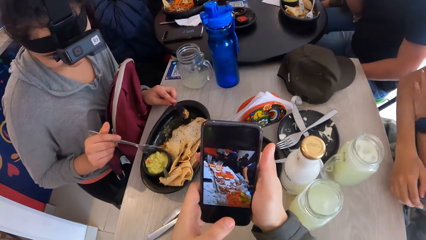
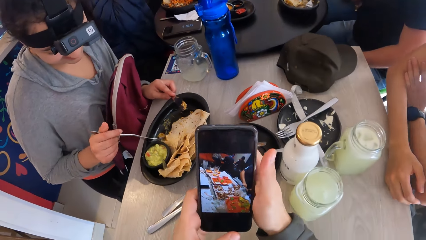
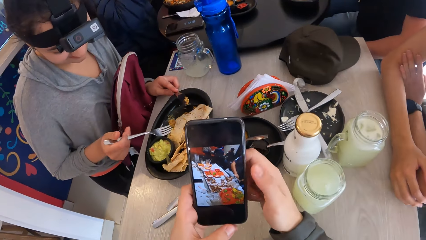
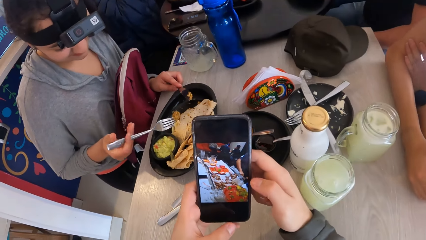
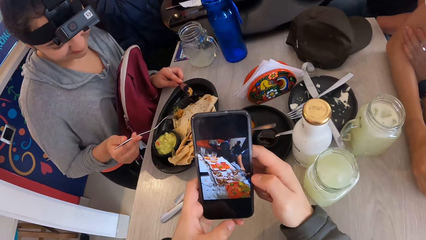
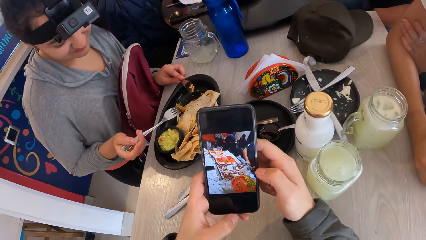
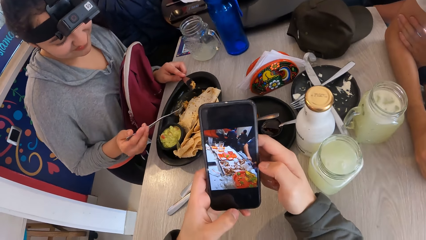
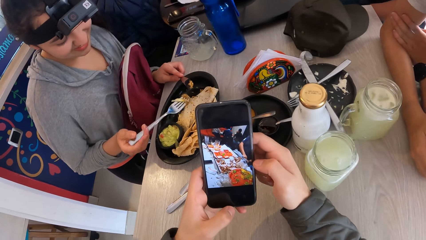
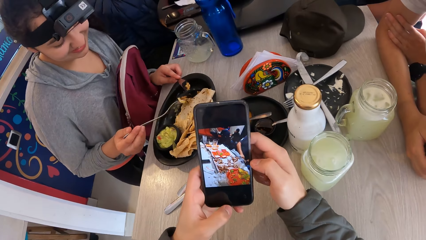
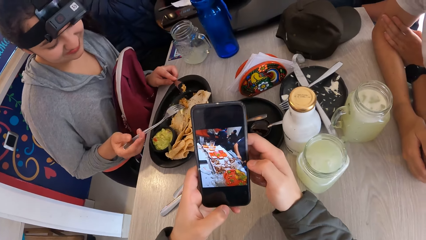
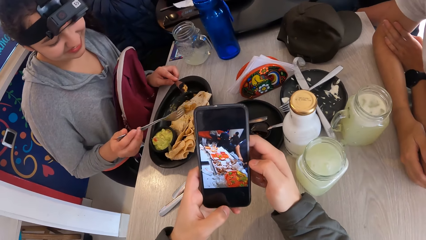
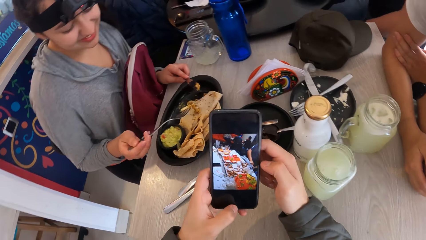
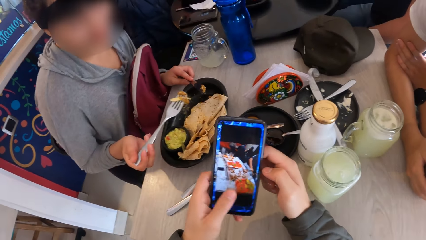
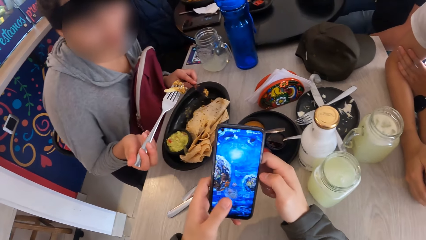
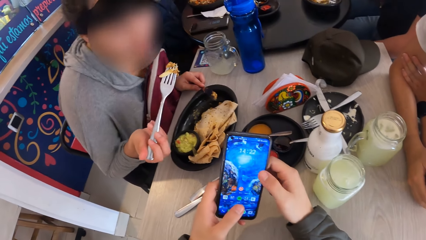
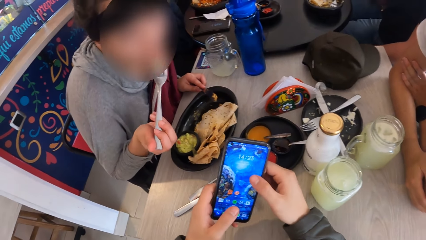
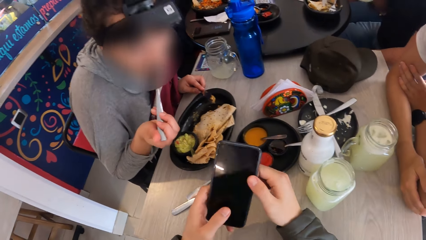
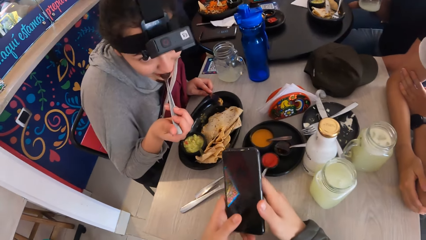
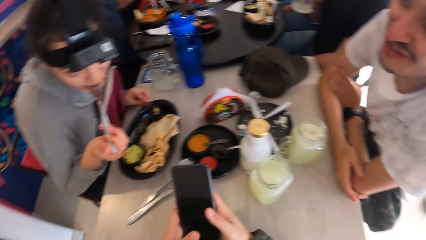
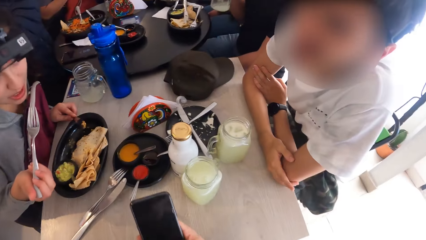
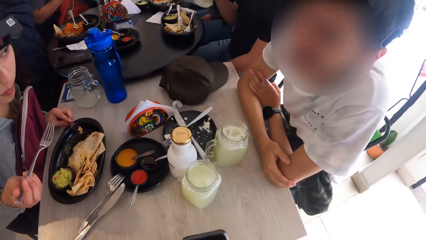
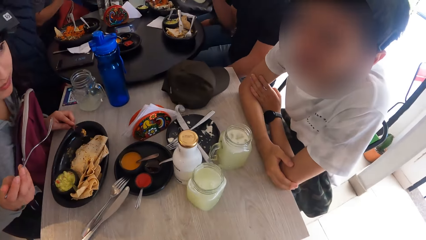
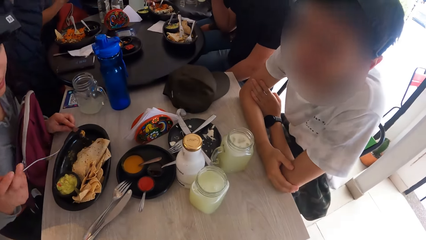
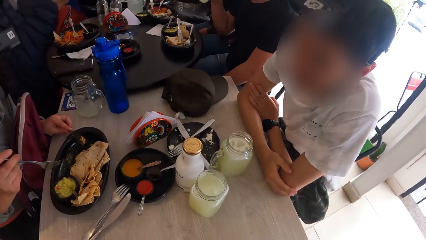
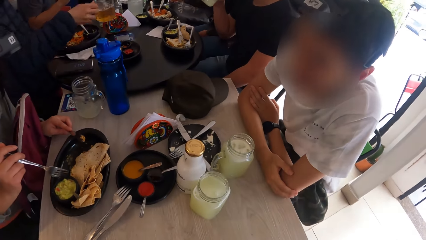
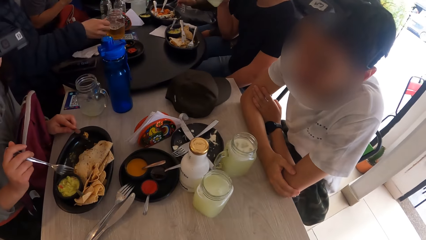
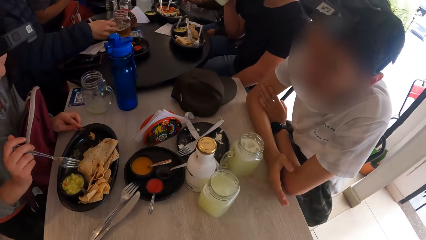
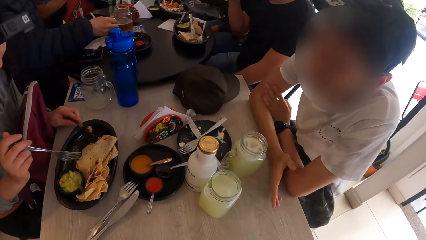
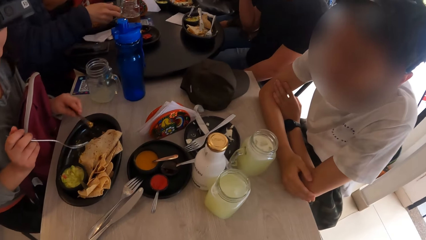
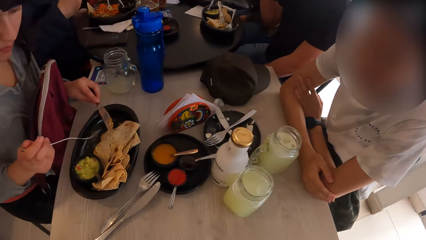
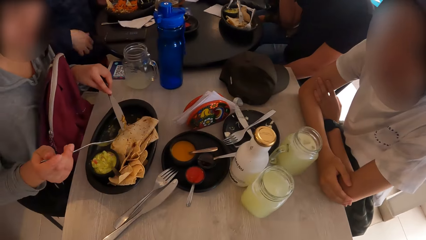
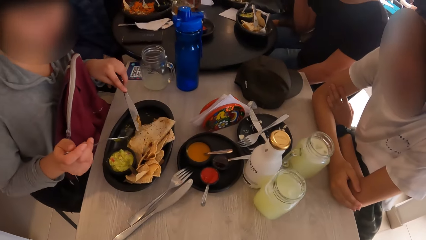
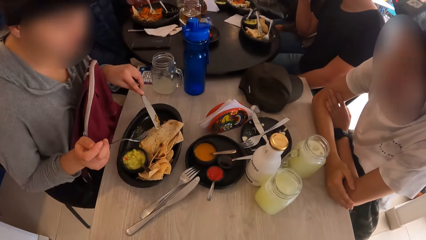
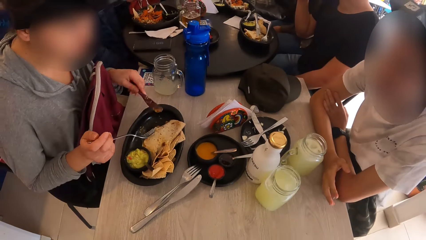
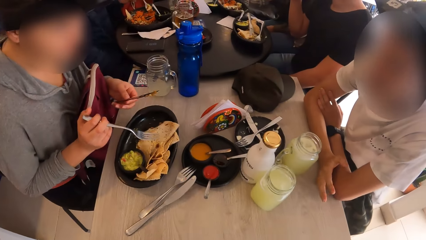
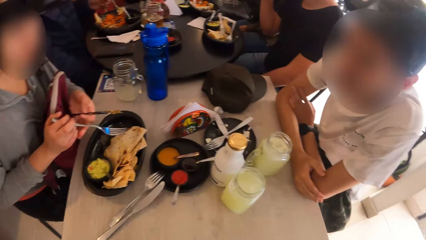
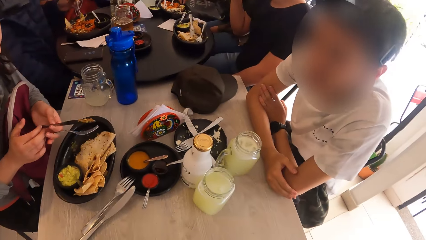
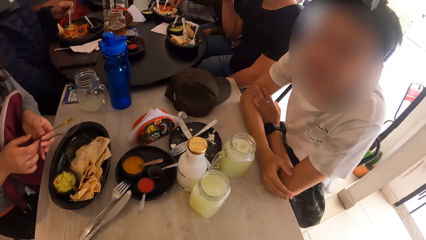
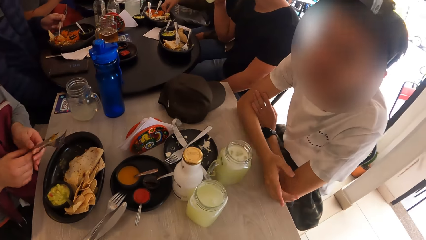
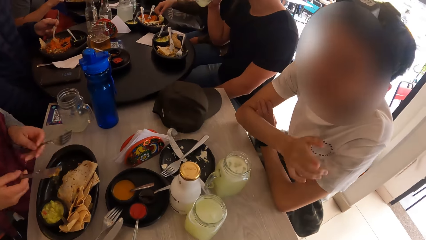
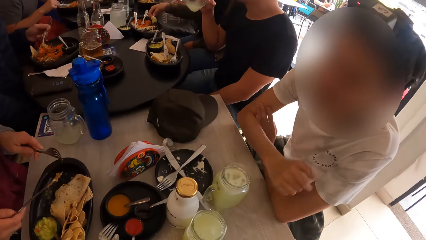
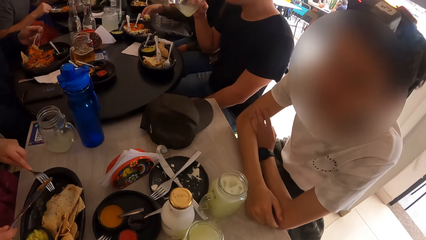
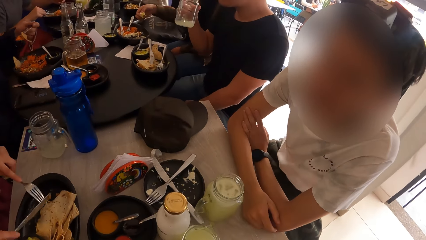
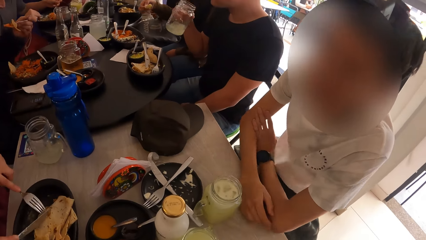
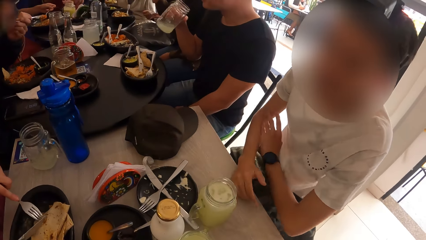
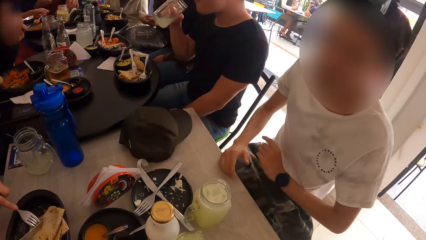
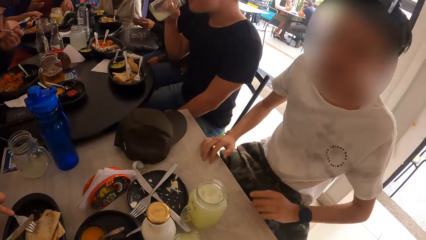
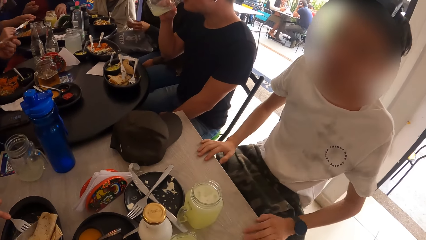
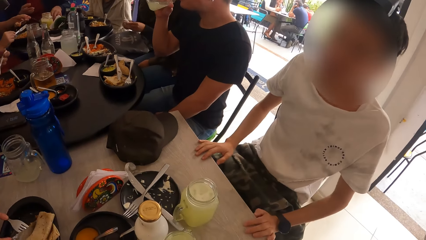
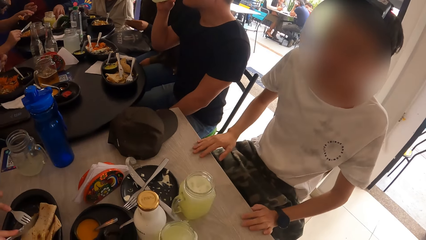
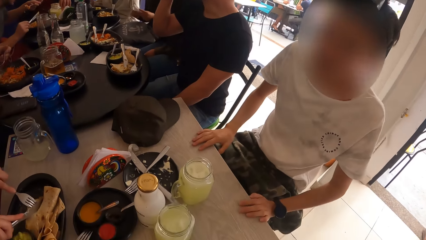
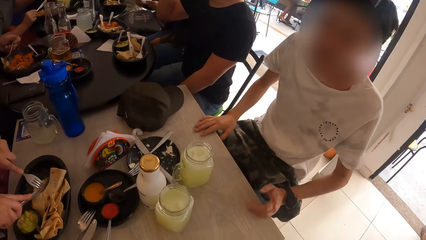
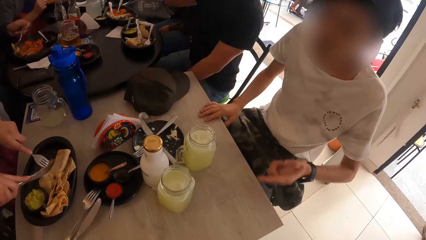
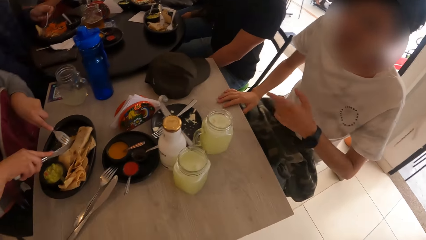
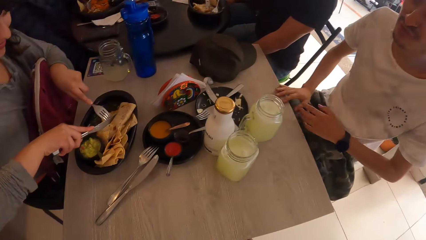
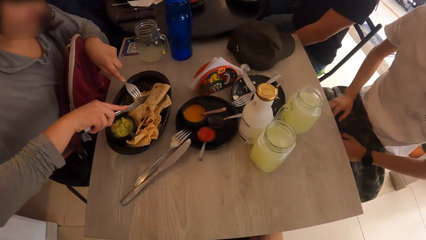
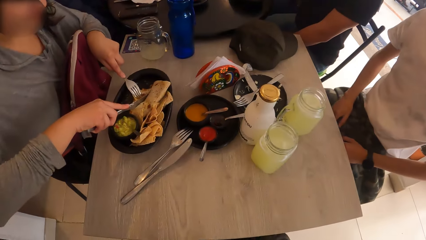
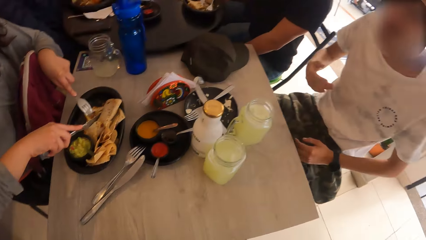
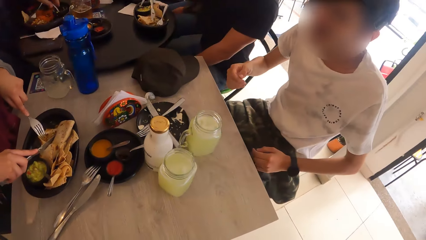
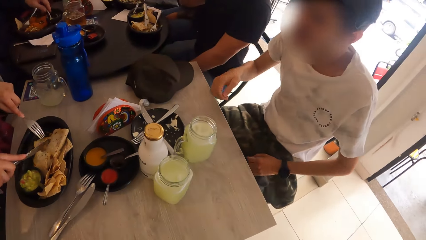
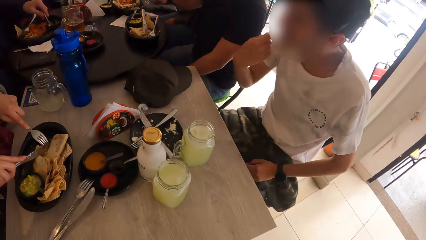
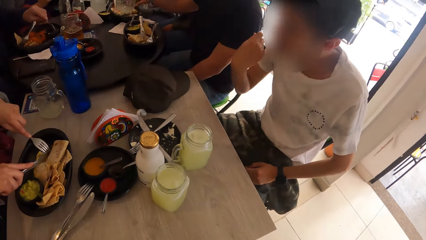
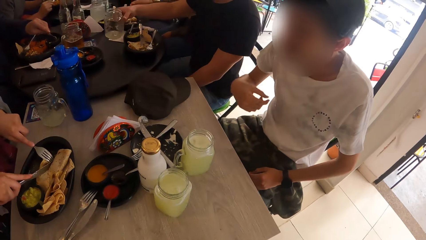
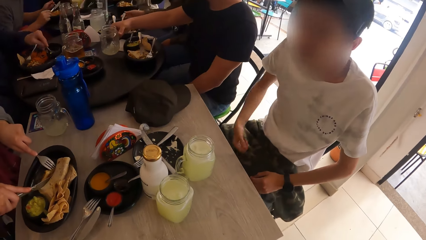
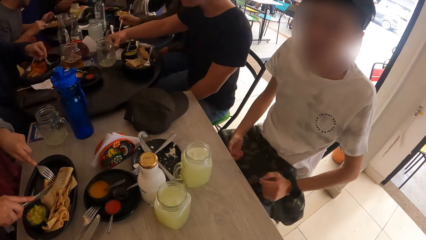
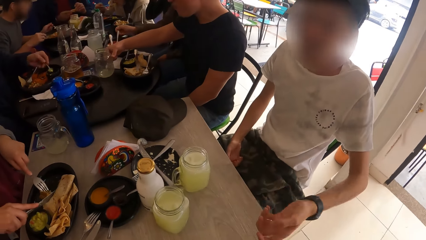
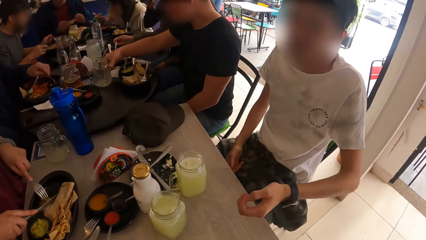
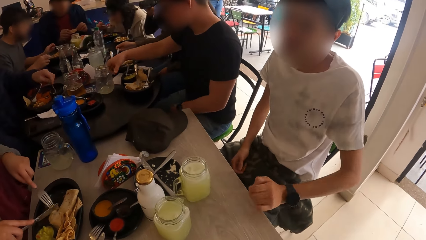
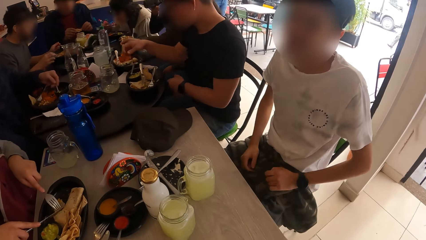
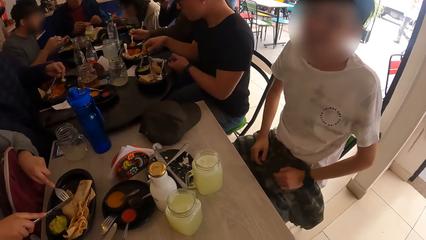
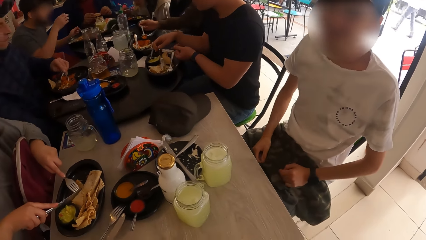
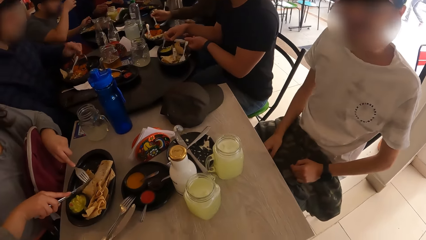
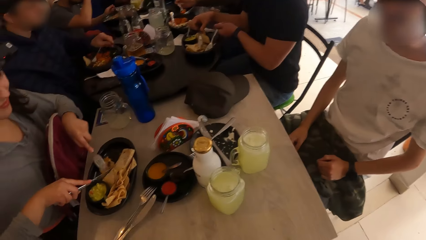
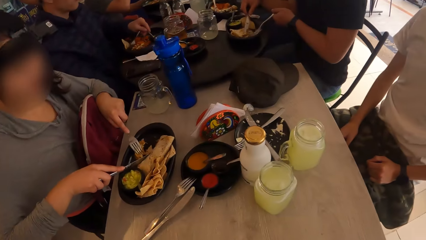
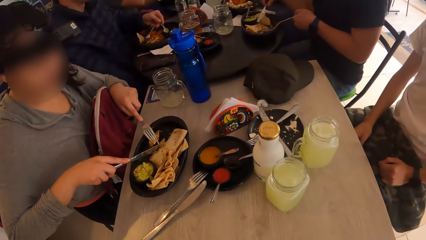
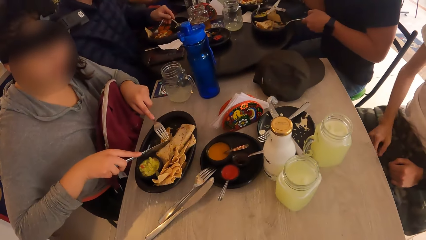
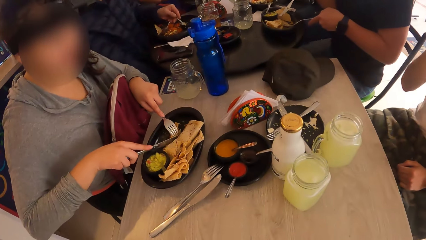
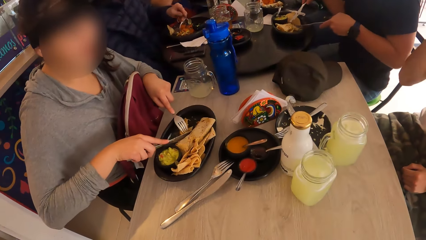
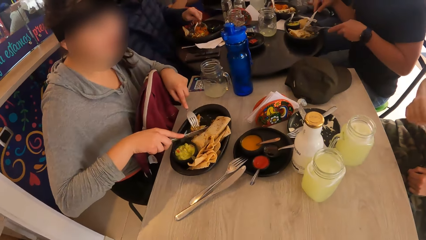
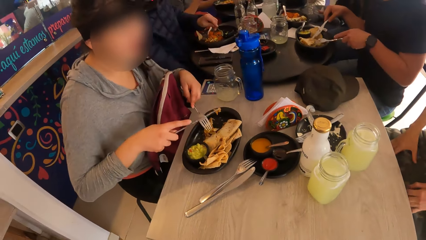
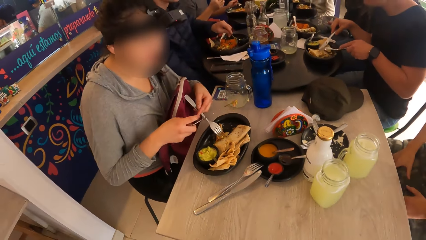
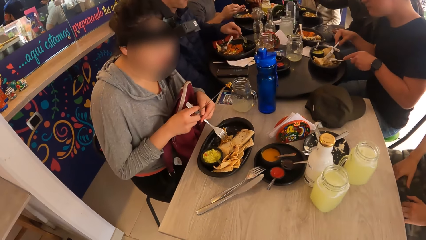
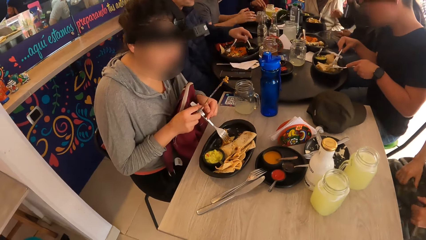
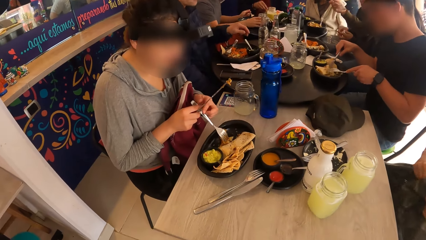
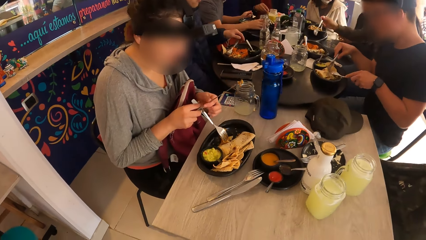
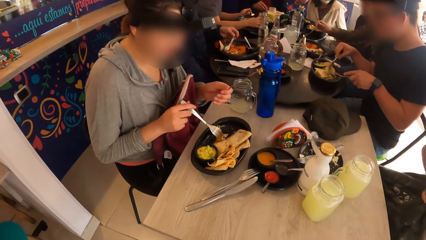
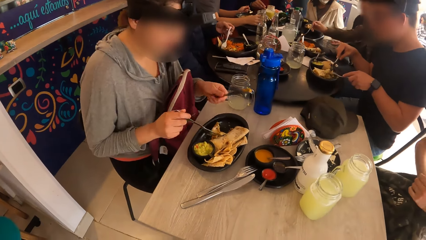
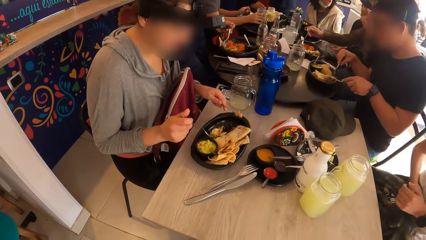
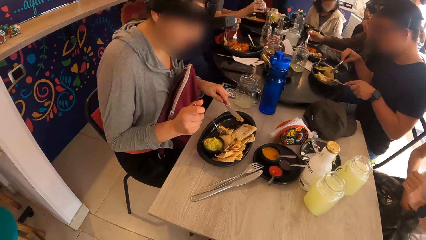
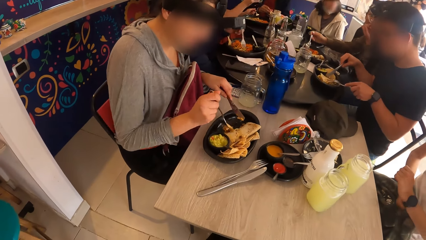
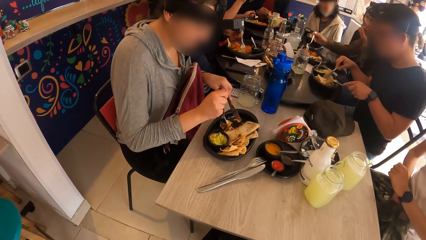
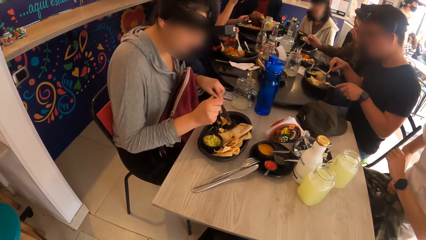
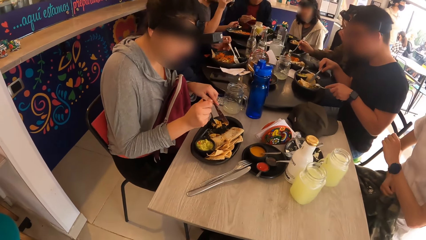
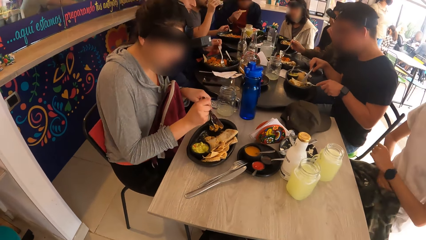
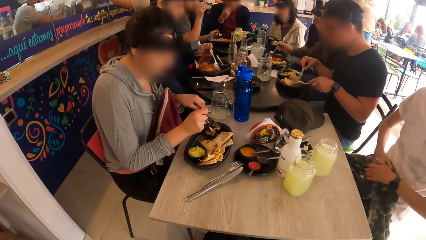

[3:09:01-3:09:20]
The camera wearer scrolls the phone. He puts the phone in his right hand in his pocket. A man drops the cup in his right hand on the table. A lady swaps the fork and the knife in both hands. The lady holds the fork. The lady cuts the pancake or flat bread in the plate with the fork and knife in both hands. Another man drinks from the cup in his right hand. A man gestures out with his hand. The lady cuts the flat bread. The first man scoops pepper from the bowl with the spoon in his left hand. A woman drops the cup in her right hand on the table. The other man drops the cup in his right hand on the table. A man gestures out with his hand. The camera wearer stares at another lady.
